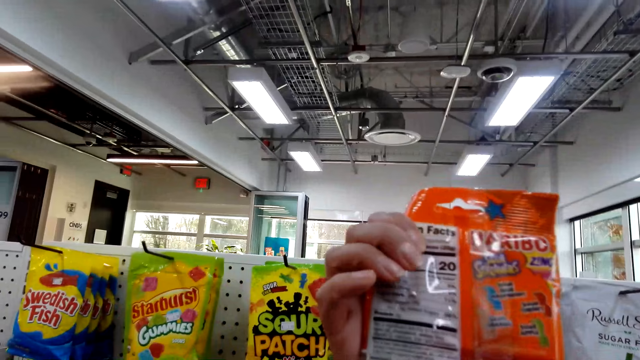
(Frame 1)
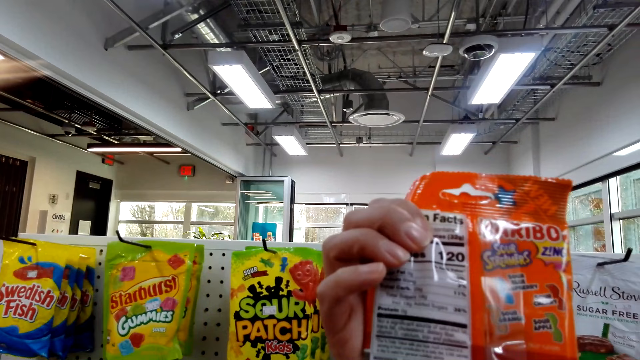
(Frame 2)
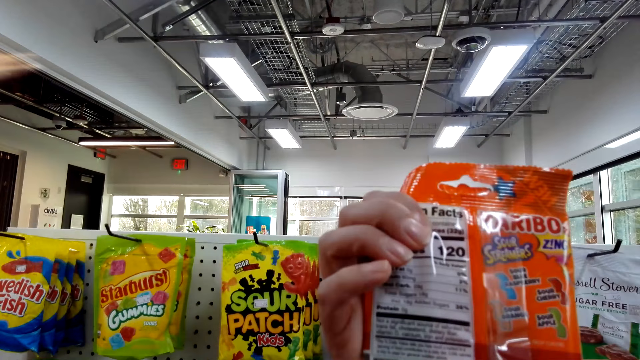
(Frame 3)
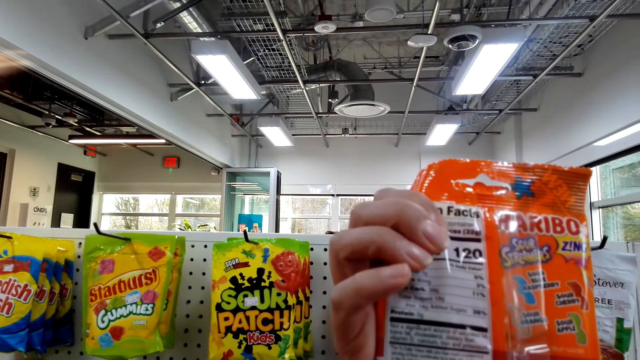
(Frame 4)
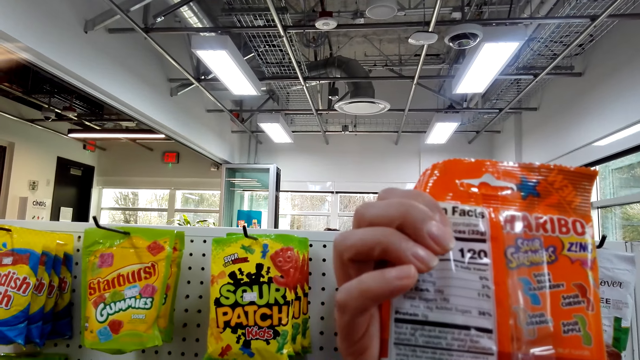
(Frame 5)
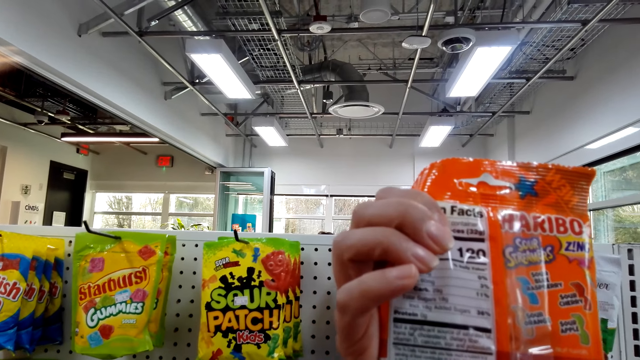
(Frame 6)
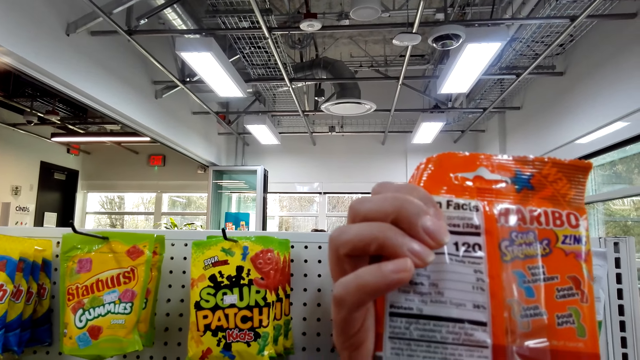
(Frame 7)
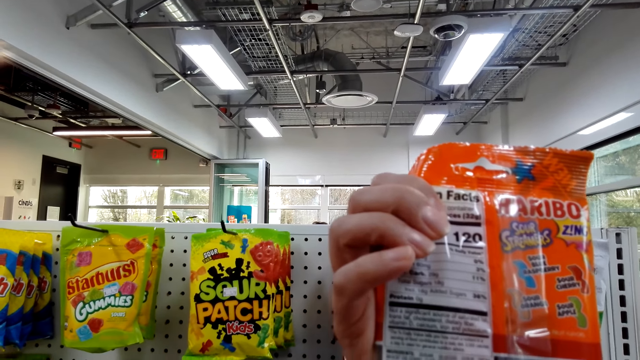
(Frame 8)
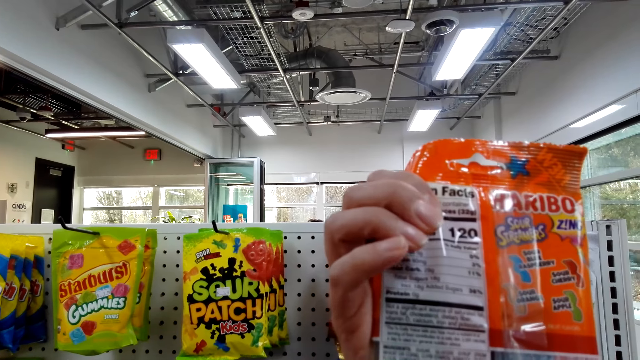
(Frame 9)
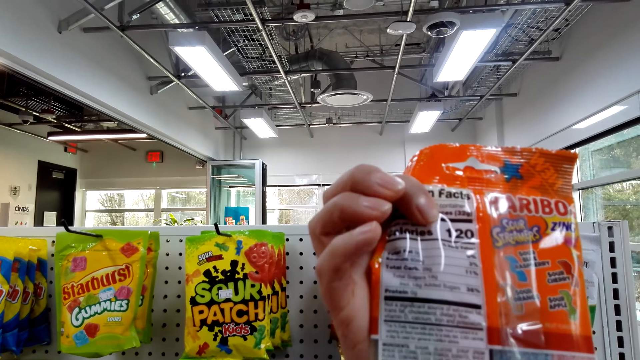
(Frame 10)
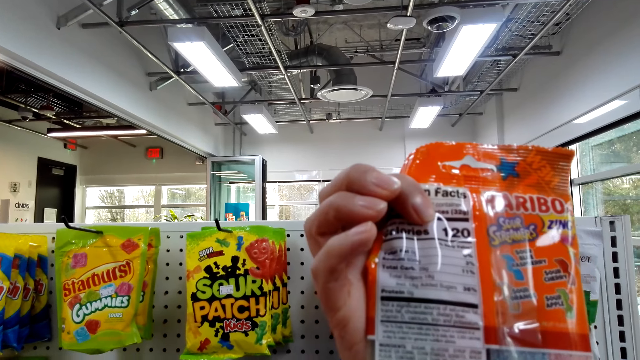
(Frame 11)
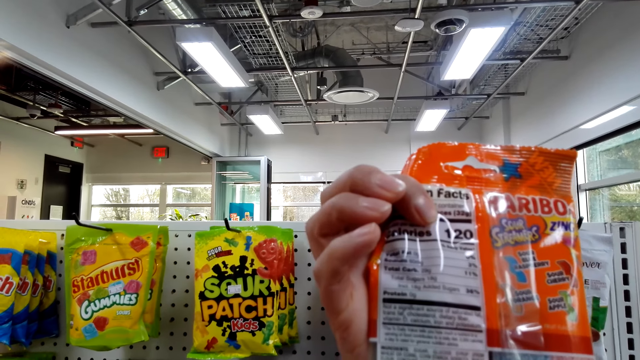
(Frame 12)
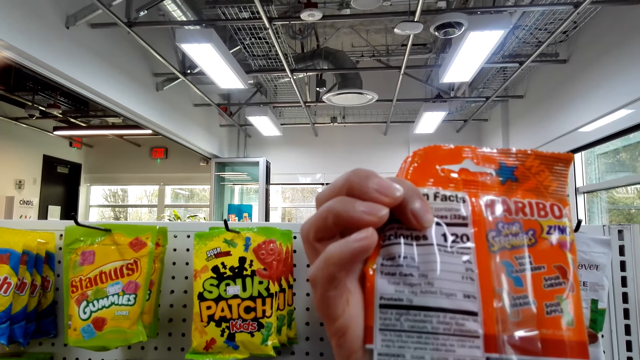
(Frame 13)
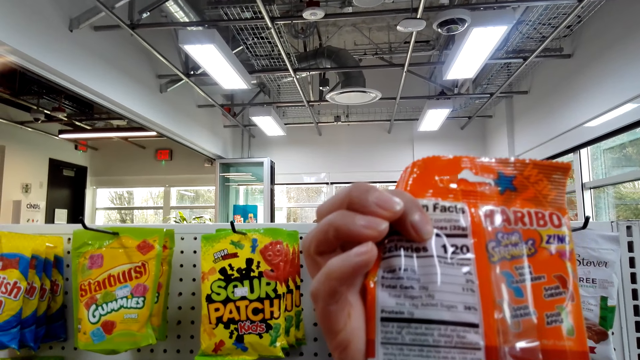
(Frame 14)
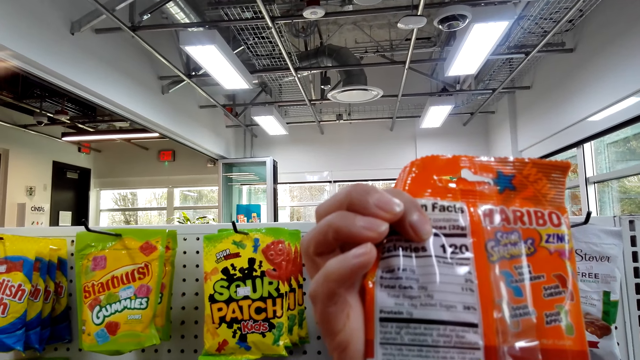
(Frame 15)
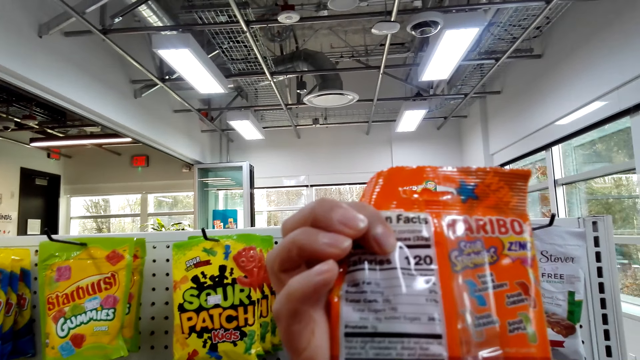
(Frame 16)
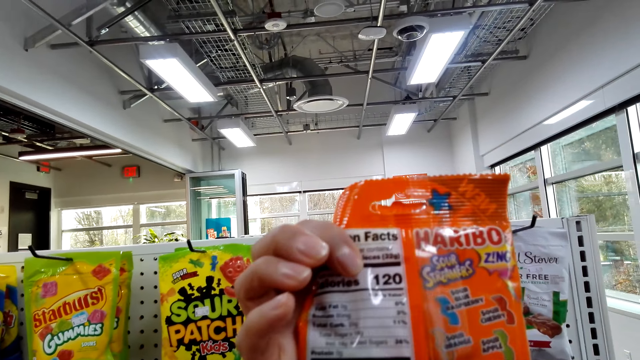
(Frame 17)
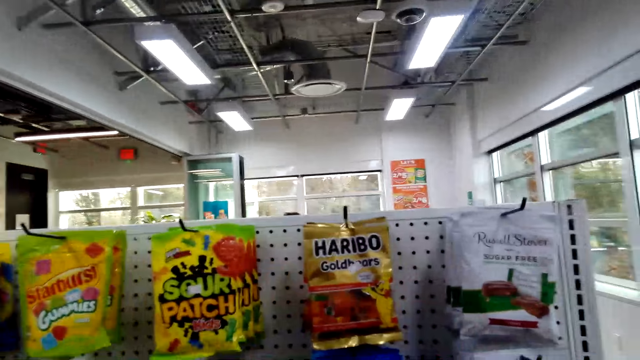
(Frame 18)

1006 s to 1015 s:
The camera wearer holds the haribo.

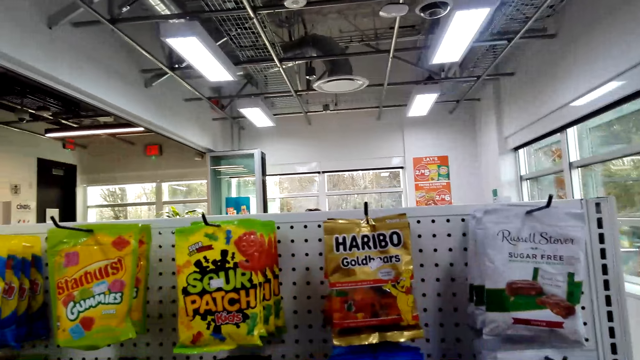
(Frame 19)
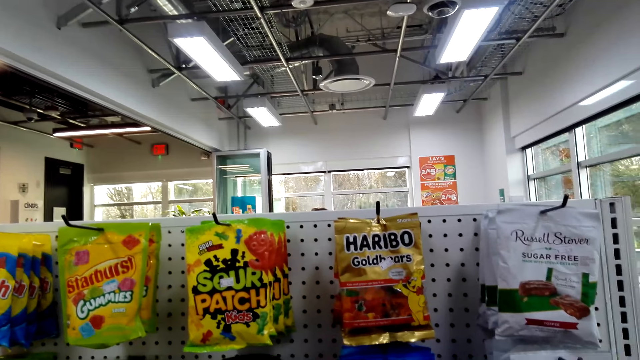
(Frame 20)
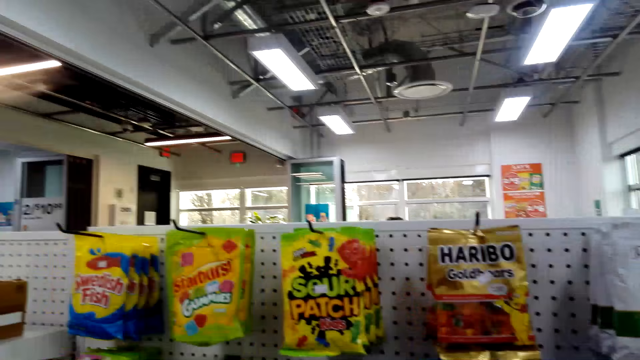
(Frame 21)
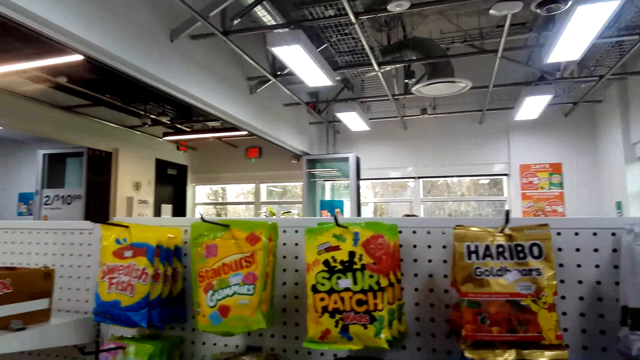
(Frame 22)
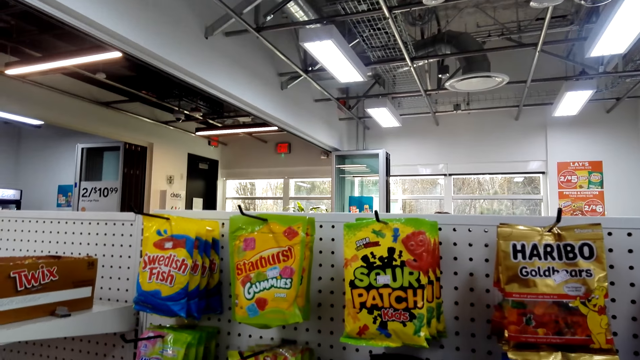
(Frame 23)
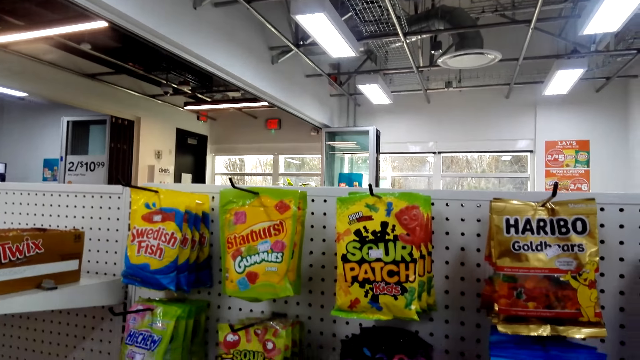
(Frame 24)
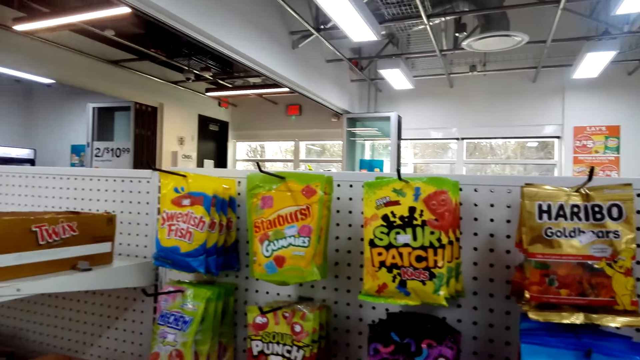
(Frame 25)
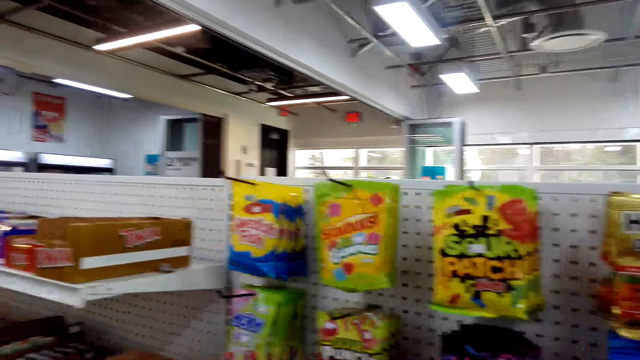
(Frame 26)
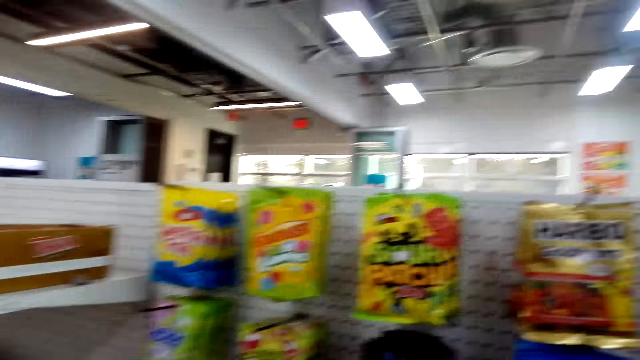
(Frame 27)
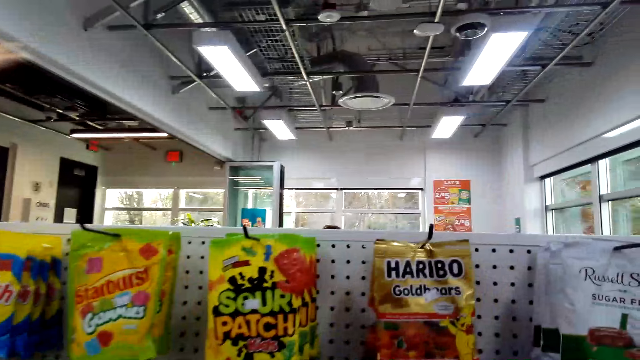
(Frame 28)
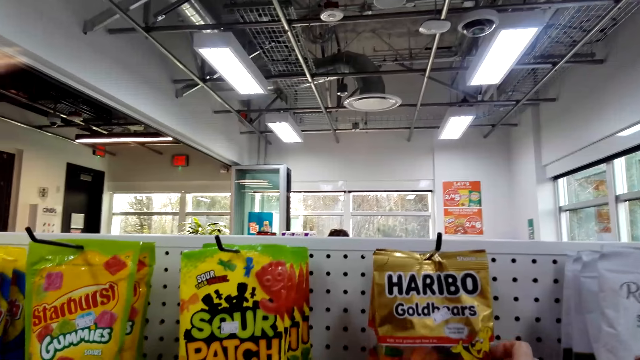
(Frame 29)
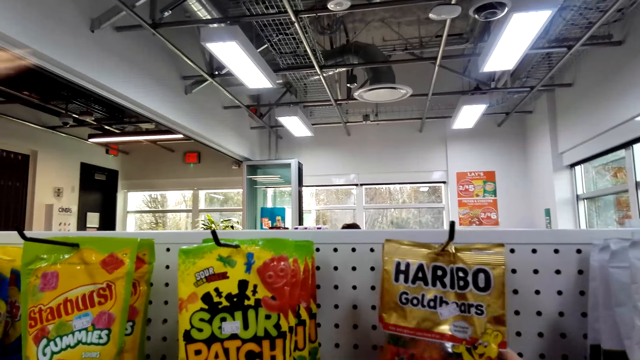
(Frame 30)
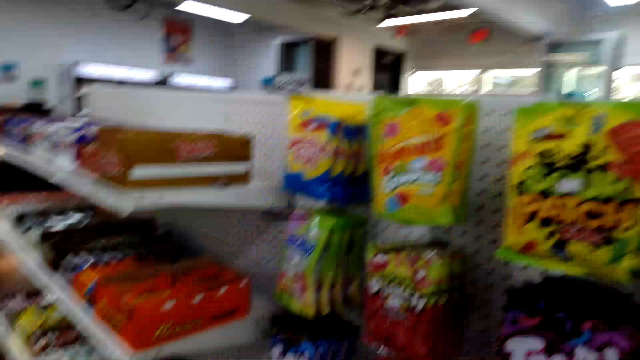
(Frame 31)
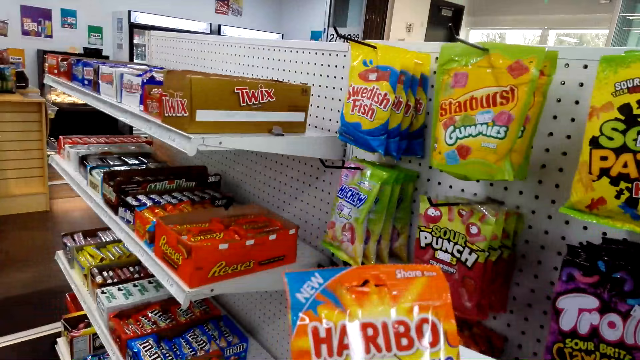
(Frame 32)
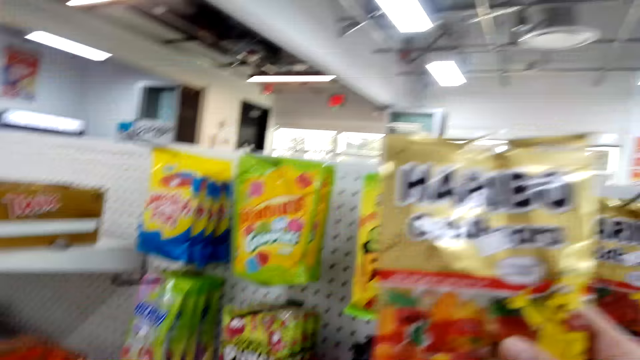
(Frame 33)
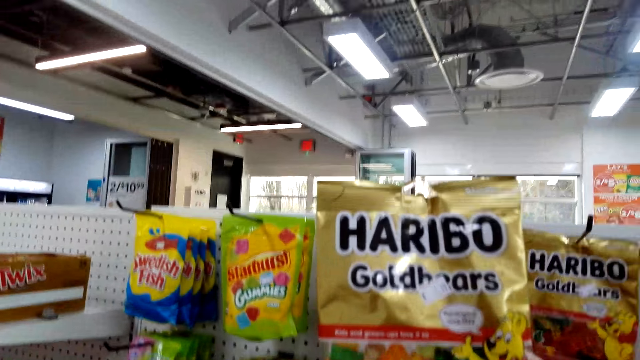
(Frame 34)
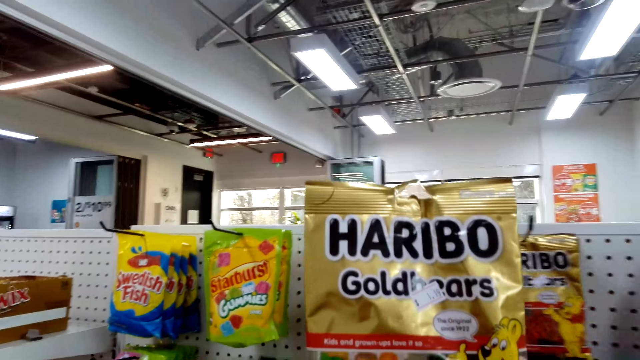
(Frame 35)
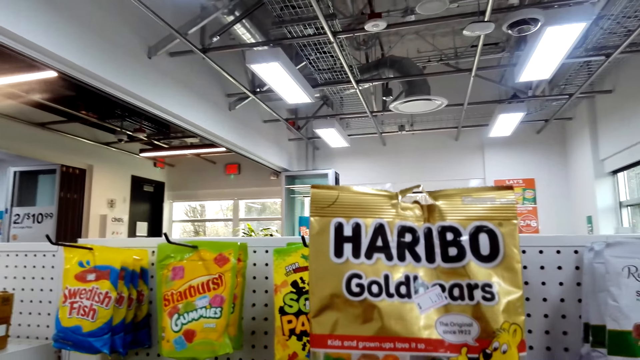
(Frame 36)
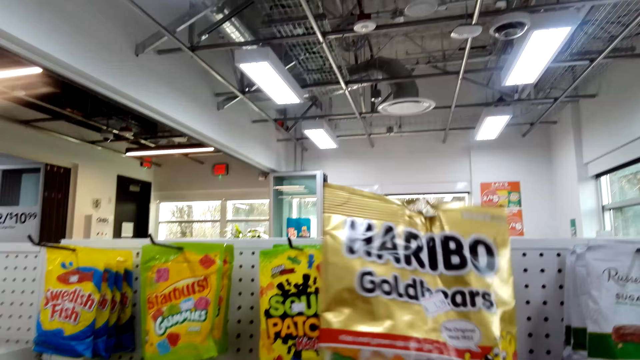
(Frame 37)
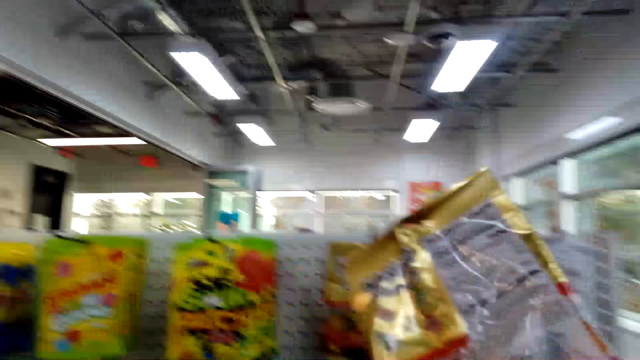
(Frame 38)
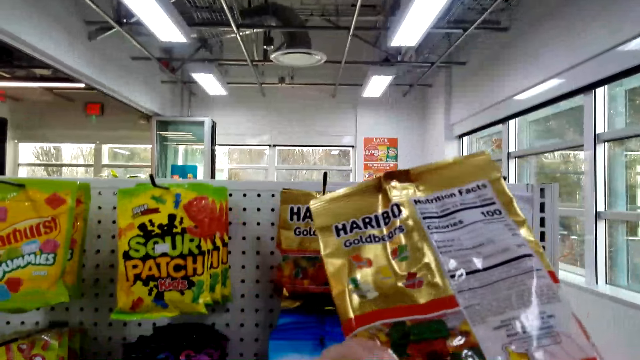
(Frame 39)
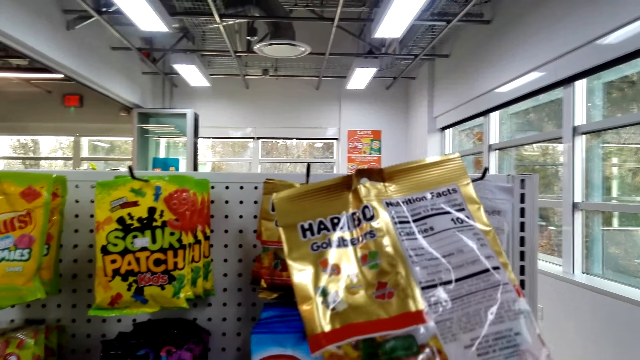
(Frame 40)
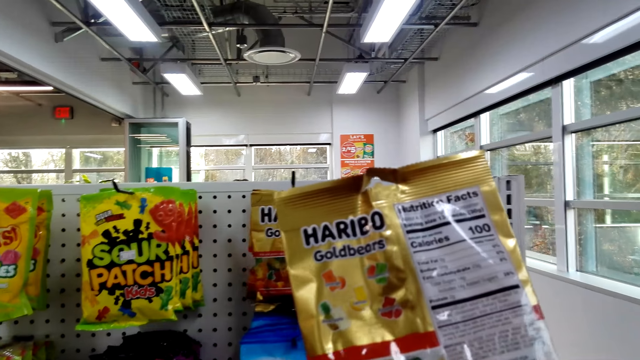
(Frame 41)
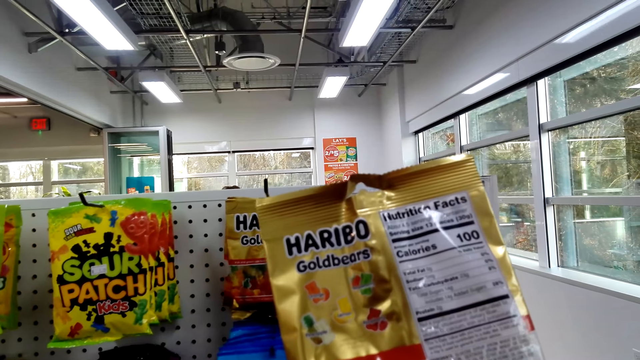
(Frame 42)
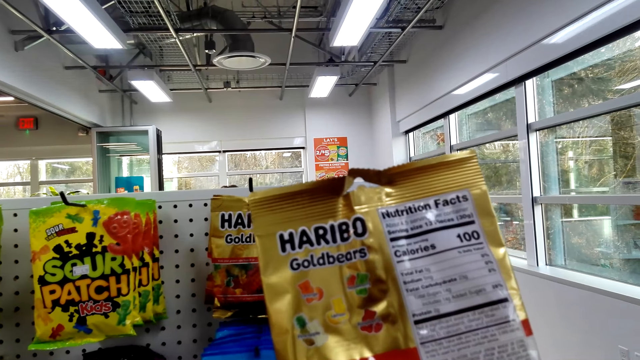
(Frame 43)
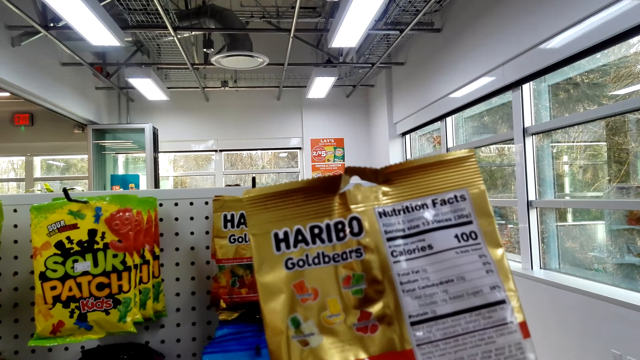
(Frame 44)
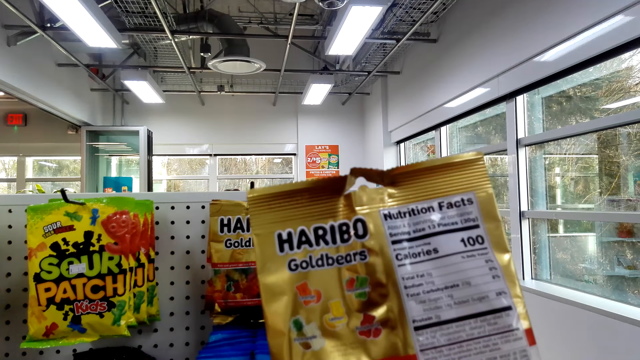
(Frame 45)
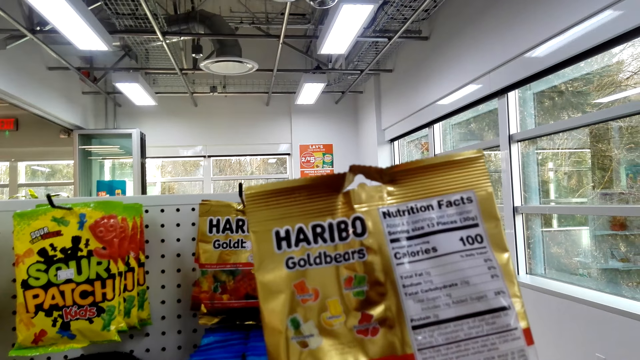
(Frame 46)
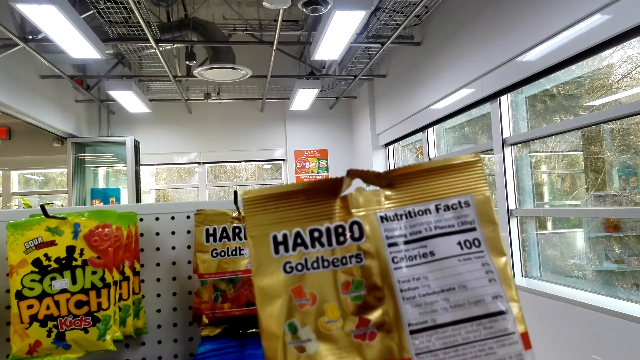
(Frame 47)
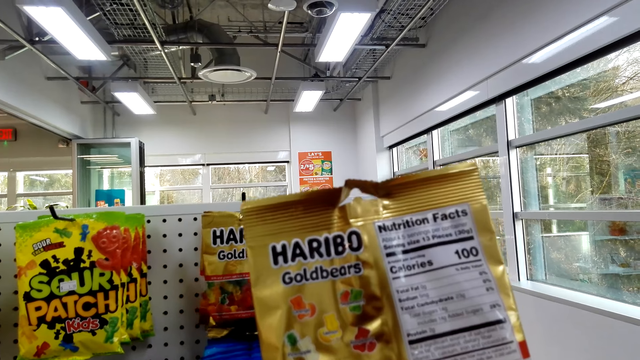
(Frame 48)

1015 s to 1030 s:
The camera wearer looks at the items on the shelf. They pick up a pack of gummy bells from the stand. They stare at the pack of gummy bells.
